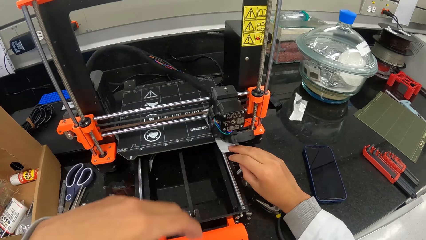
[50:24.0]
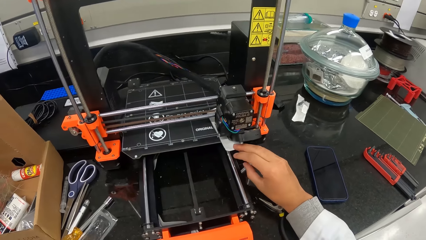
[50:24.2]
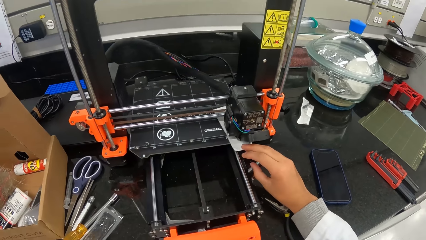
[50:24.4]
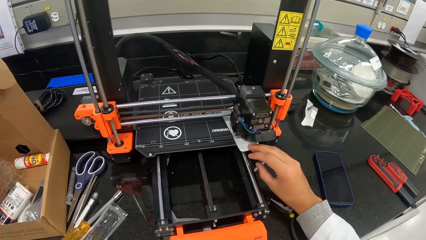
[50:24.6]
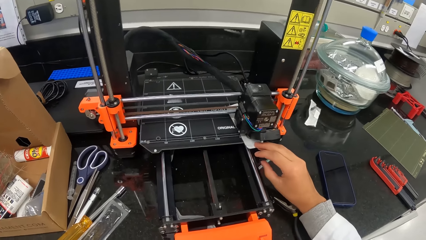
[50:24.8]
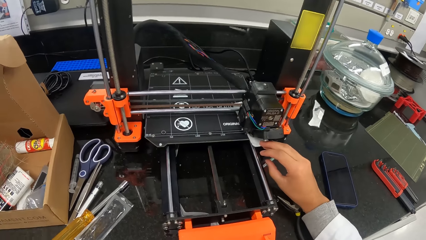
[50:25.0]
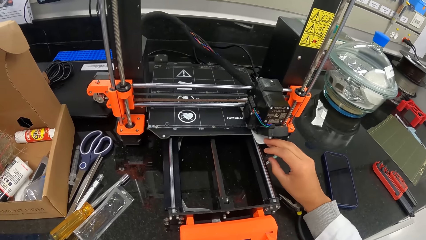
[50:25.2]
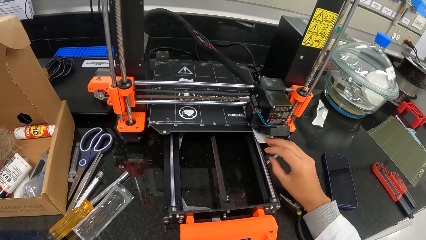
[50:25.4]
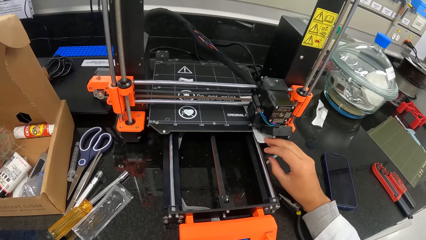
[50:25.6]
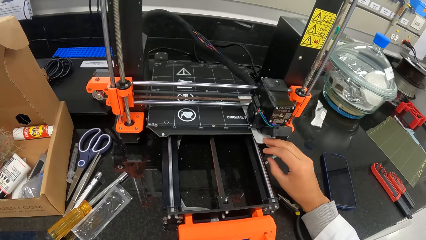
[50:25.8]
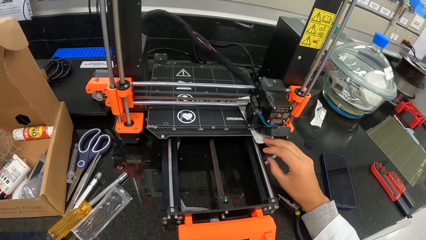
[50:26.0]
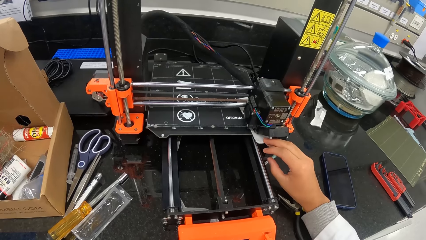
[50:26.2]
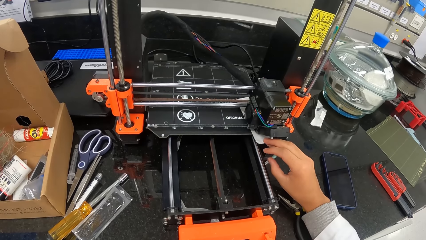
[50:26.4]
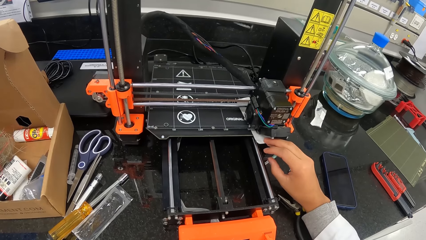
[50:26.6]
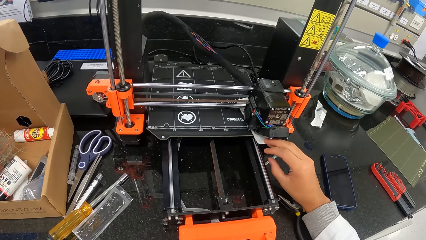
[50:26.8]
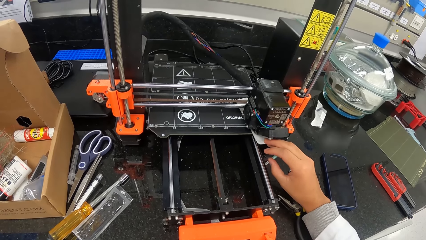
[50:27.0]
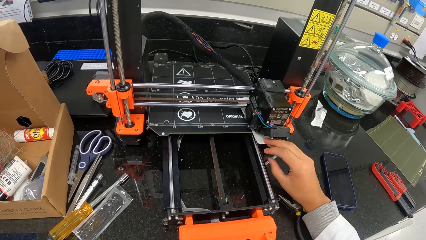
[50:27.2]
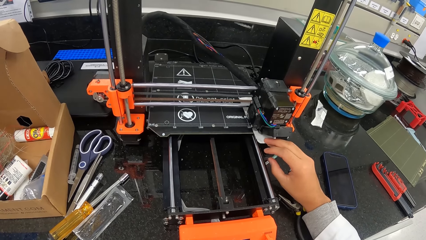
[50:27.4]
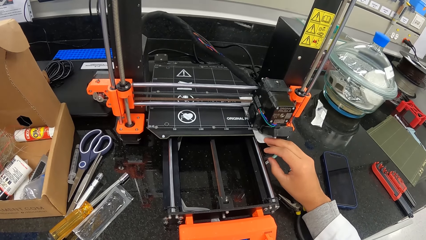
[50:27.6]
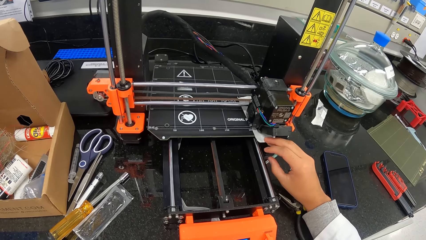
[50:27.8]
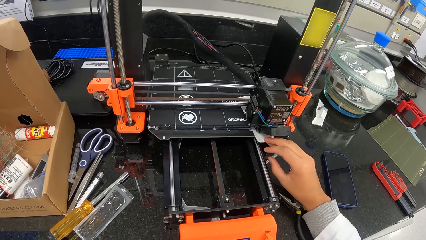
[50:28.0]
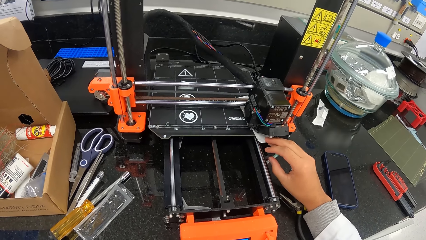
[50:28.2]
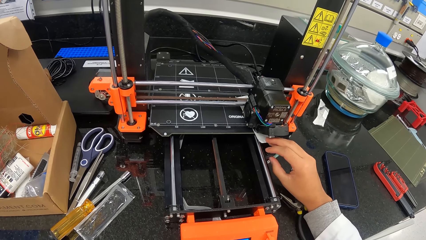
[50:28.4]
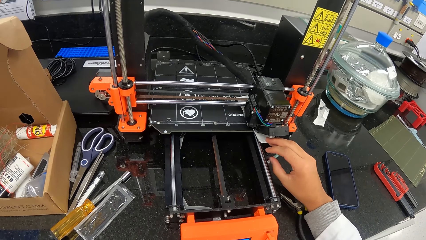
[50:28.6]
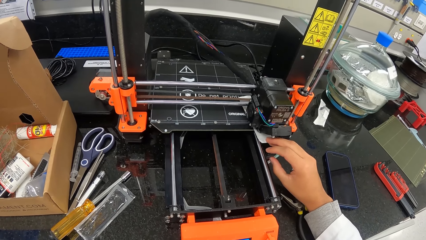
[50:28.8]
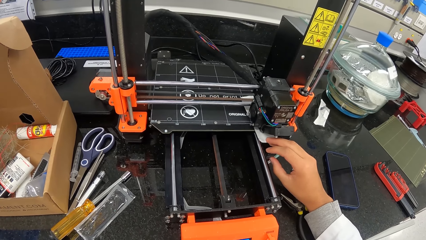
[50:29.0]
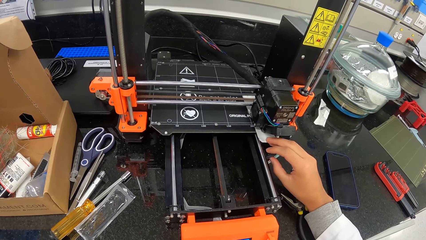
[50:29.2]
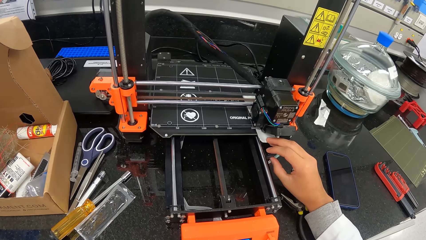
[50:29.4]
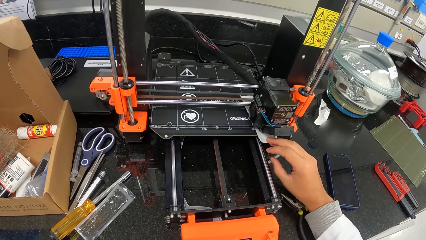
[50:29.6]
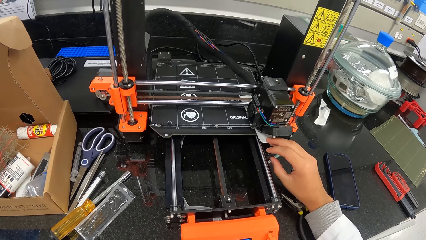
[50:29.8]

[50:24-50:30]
The camera wearer holds the paper under the carriage of the 3D printing machine with his right hand.

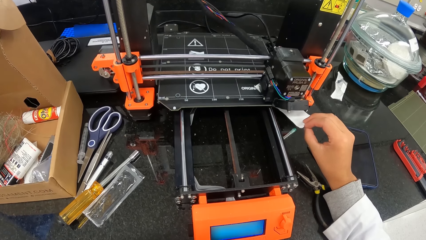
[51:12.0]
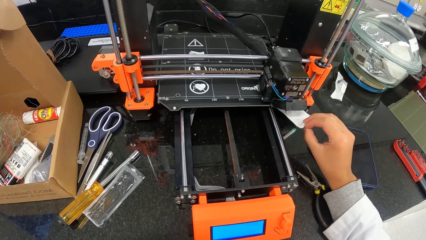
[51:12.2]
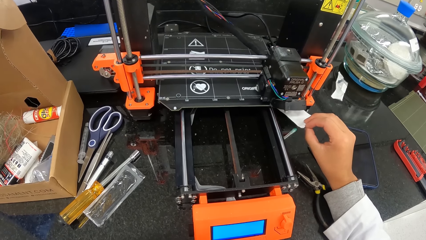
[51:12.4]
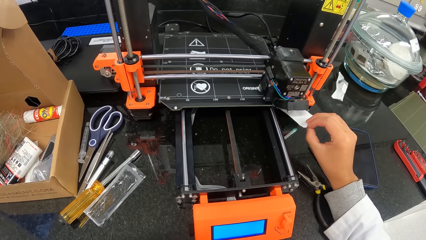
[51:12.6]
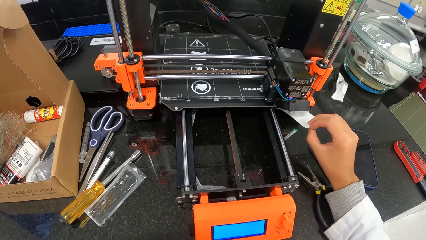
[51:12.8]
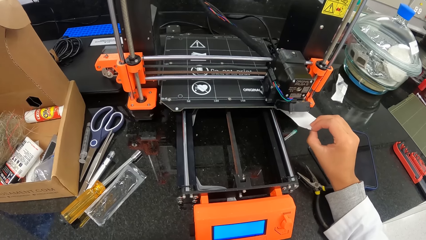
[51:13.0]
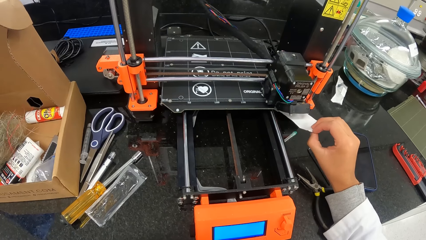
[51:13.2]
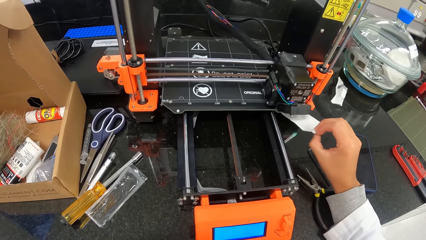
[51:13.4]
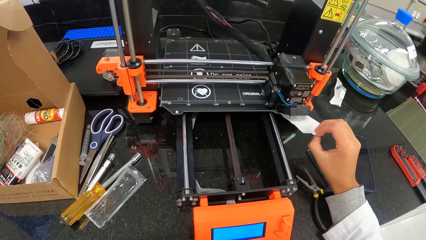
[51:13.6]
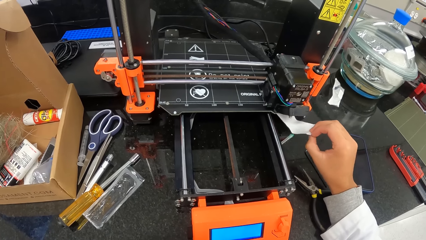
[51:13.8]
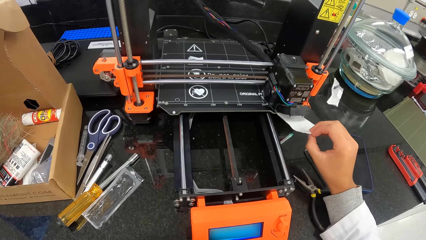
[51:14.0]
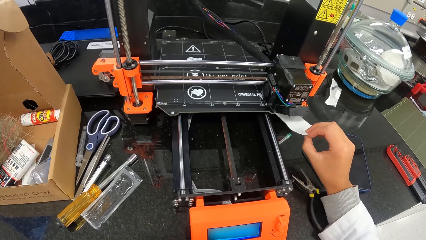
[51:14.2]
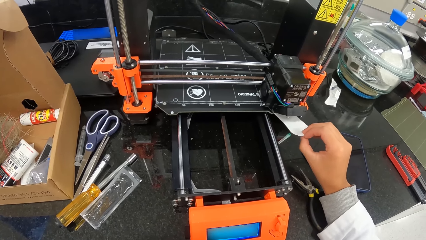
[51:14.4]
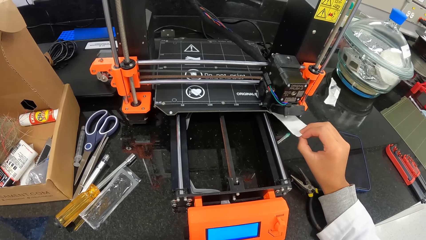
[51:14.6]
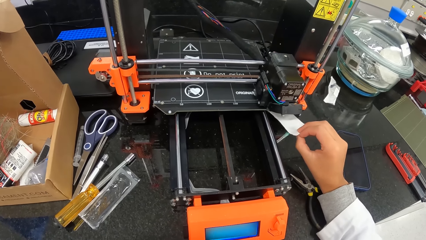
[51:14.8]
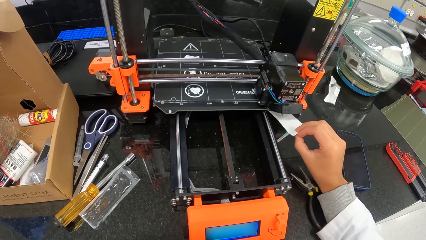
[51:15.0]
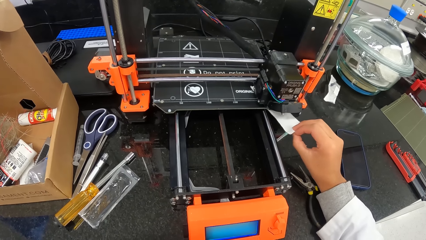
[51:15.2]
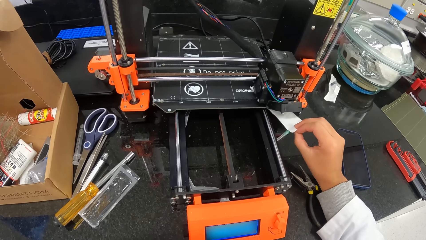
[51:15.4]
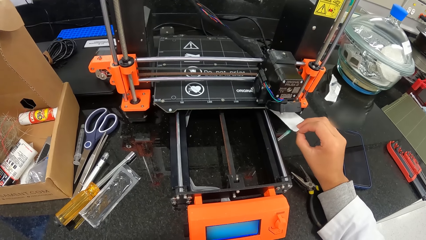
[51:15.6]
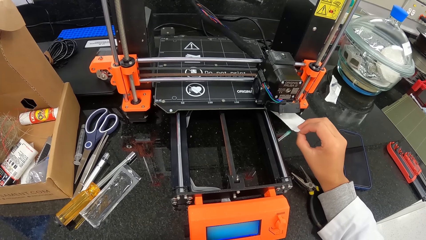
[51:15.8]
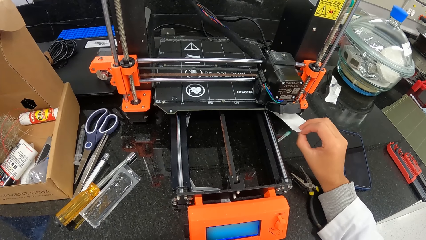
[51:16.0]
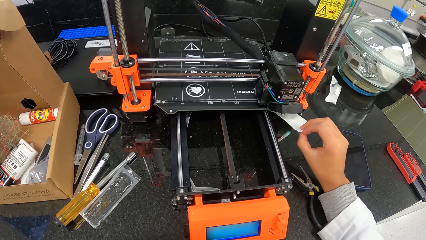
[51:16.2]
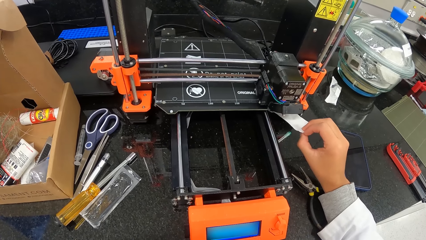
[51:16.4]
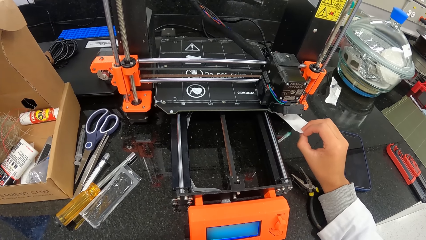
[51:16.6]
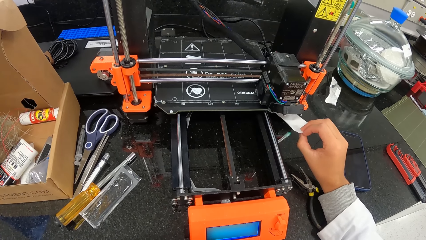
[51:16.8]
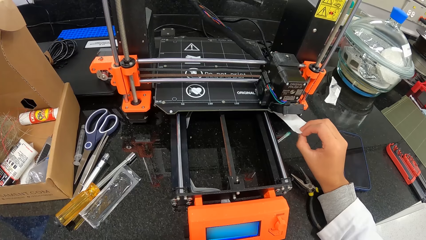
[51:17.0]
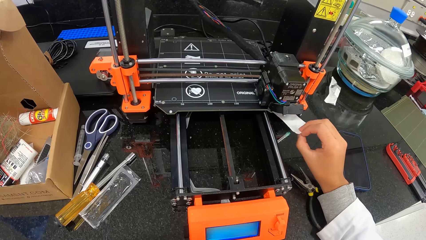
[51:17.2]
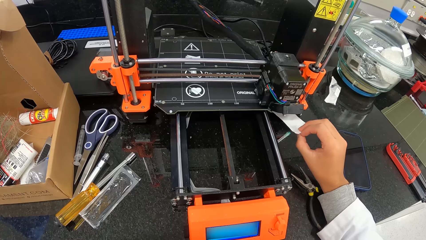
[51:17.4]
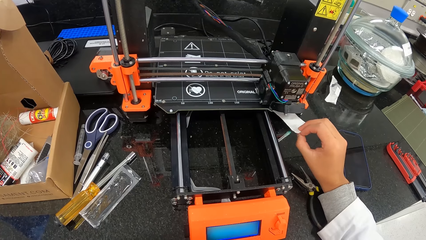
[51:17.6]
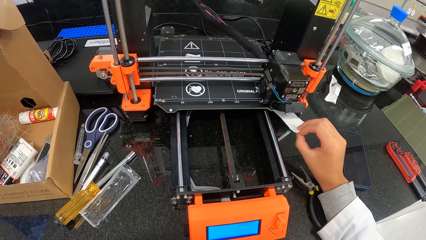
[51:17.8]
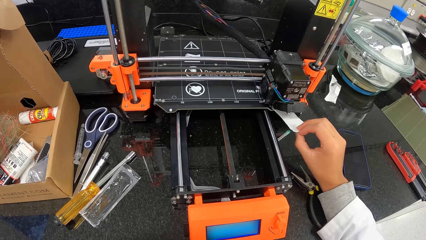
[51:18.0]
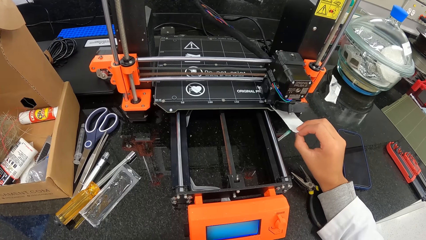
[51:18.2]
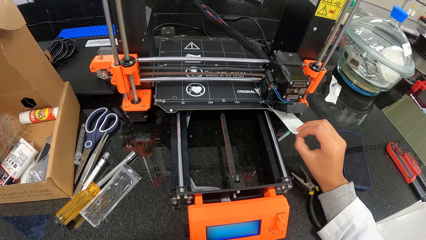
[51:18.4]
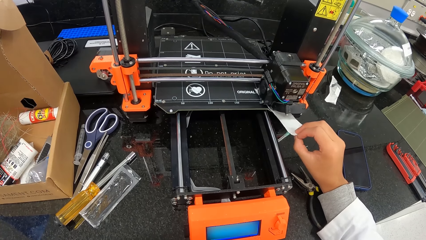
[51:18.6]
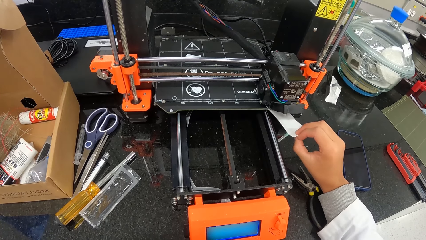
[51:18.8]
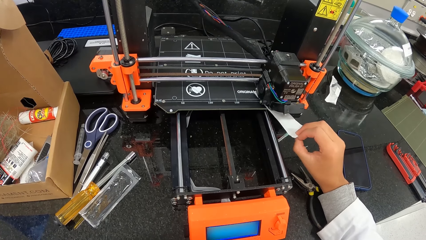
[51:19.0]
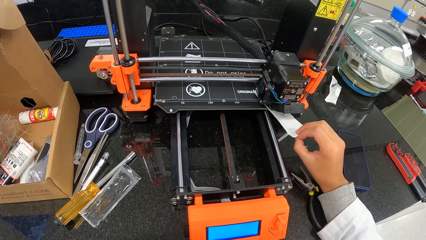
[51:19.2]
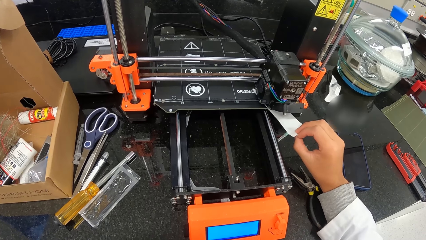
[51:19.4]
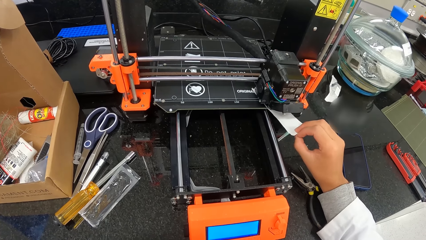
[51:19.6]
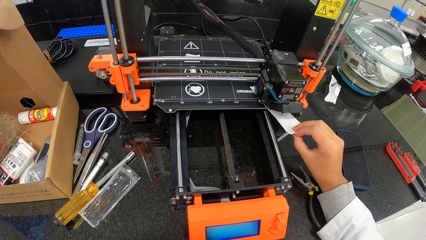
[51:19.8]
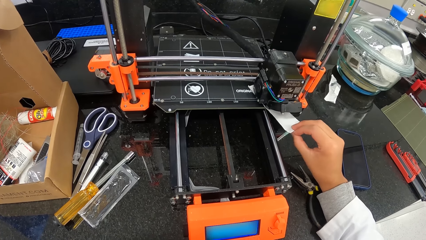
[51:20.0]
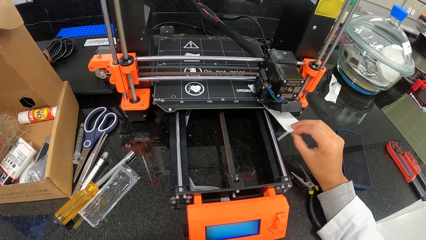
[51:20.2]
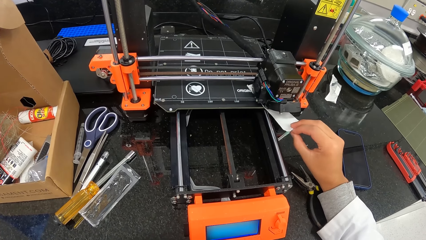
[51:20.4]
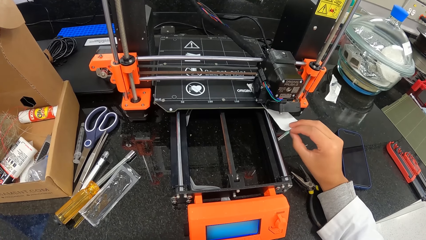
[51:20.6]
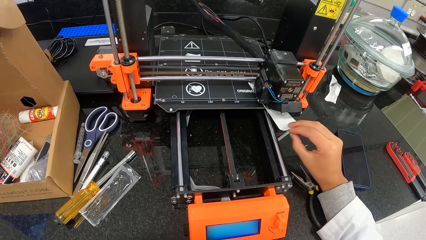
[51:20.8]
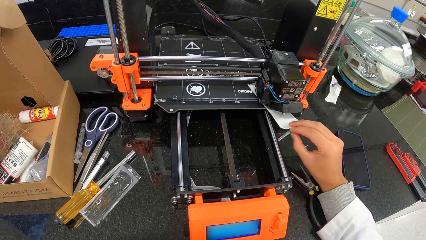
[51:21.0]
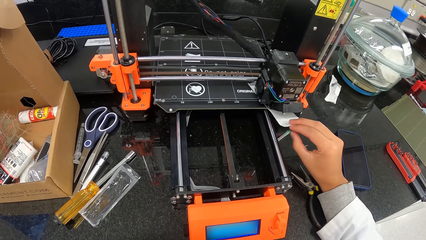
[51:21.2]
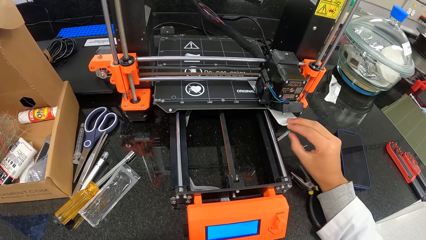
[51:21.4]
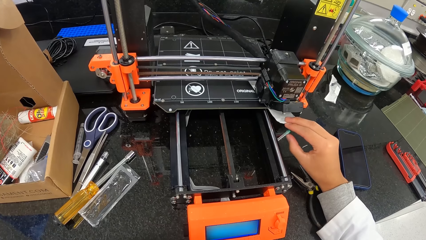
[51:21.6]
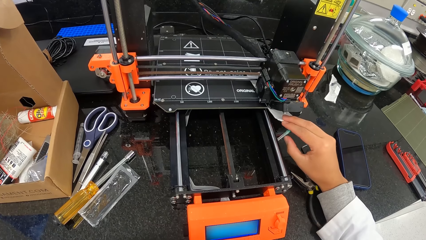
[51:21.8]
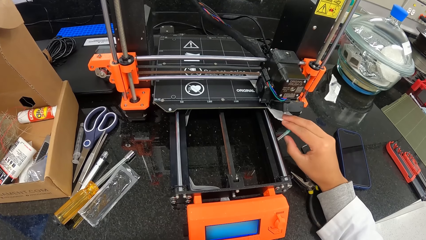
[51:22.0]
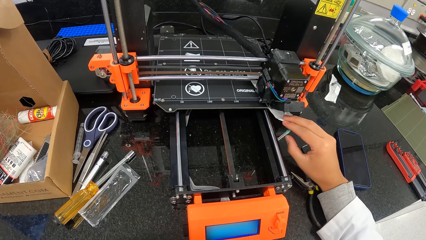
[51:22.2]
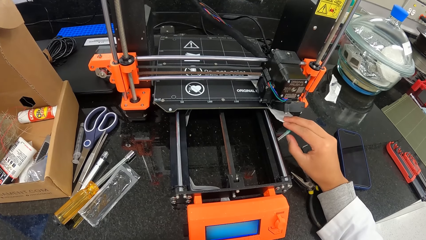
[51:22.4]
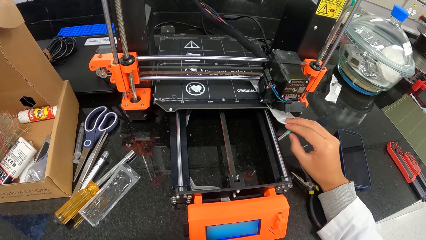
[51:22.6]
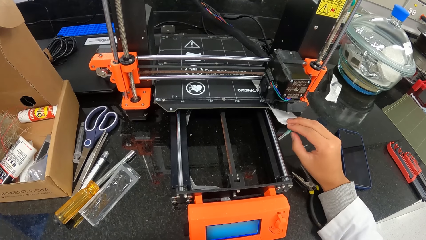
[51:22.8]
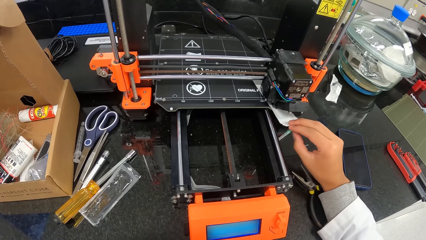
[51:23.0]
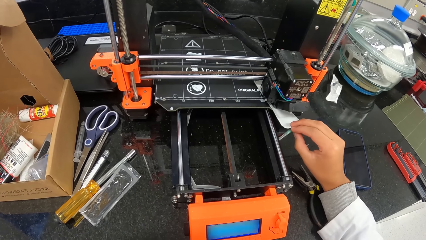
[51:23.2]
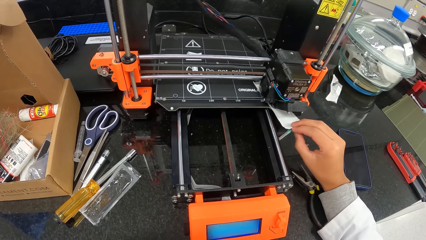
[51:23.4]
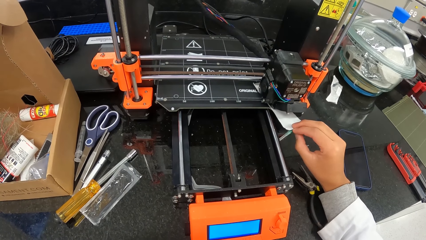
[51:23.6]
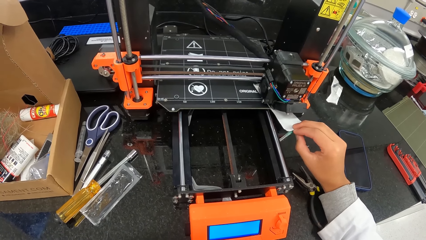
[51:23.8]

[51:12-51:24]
The camera wearer moves the paper under the carriage of the 3D printing machine with his right hand.
